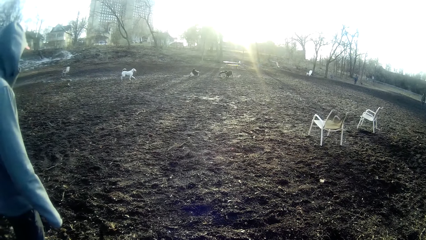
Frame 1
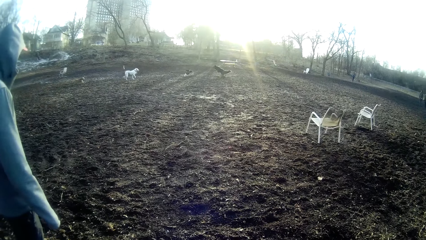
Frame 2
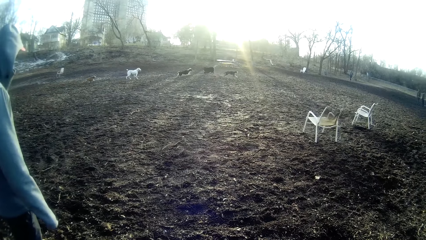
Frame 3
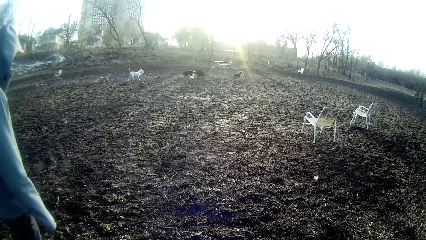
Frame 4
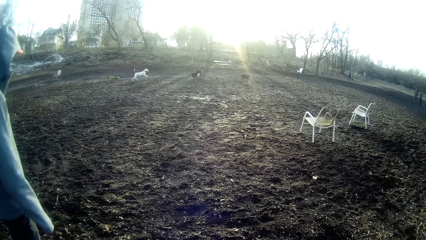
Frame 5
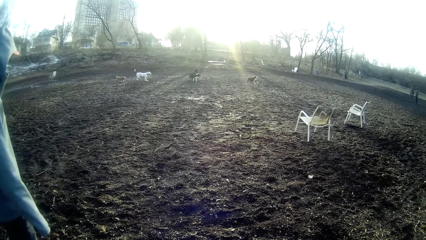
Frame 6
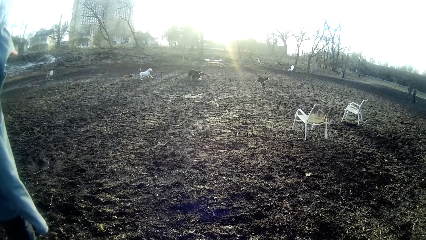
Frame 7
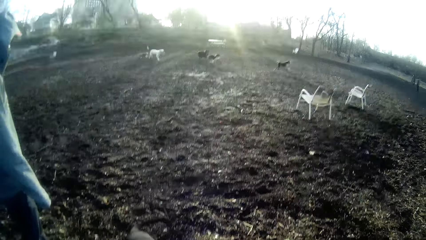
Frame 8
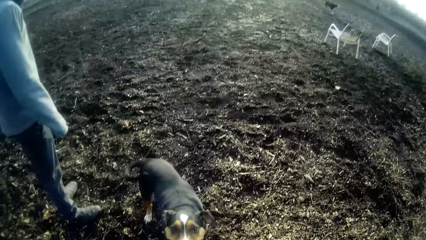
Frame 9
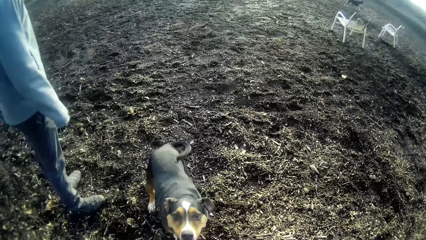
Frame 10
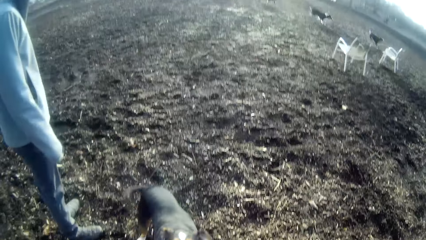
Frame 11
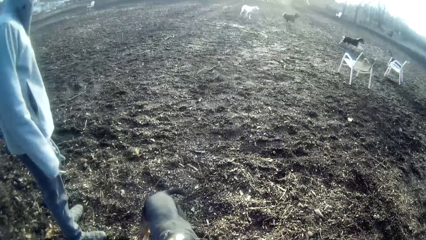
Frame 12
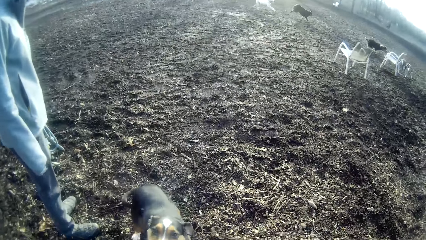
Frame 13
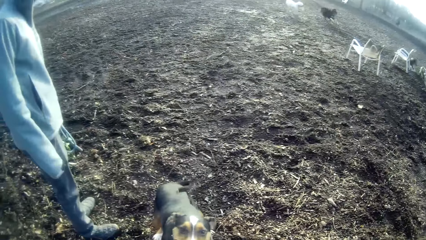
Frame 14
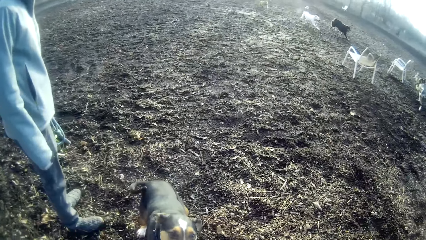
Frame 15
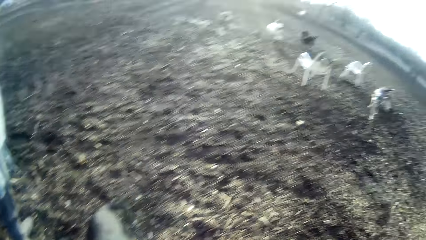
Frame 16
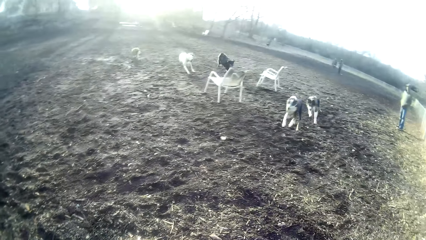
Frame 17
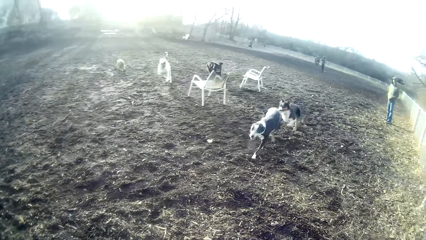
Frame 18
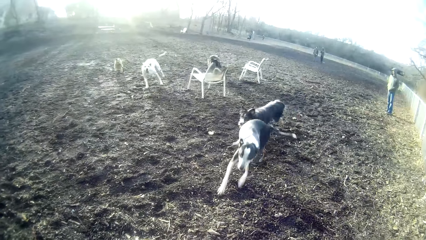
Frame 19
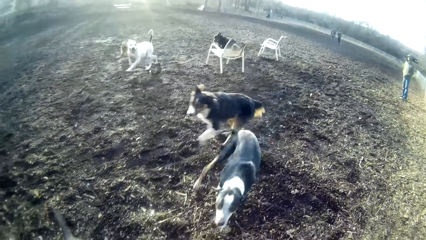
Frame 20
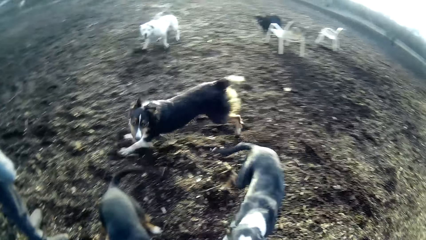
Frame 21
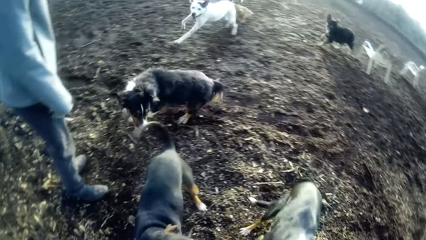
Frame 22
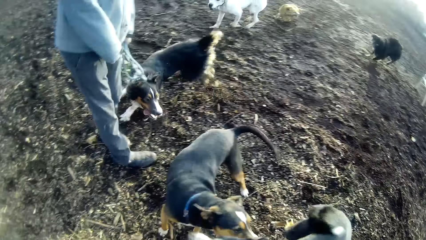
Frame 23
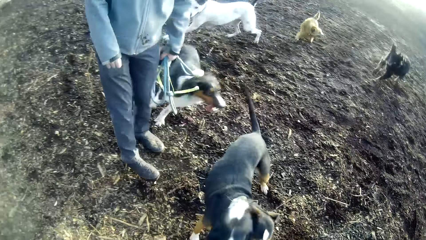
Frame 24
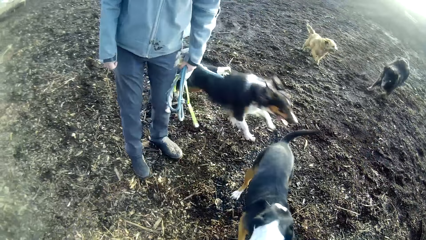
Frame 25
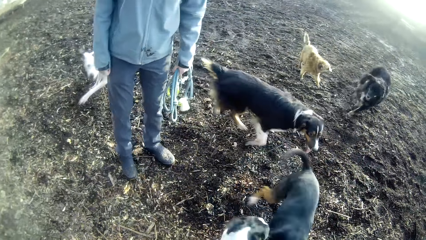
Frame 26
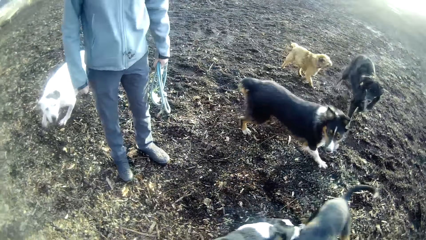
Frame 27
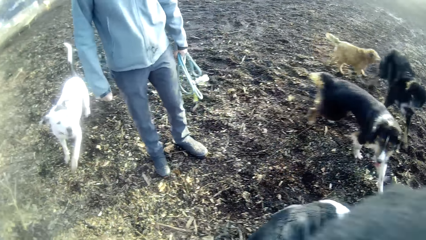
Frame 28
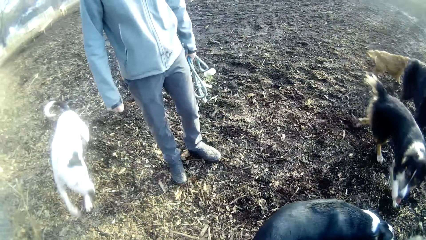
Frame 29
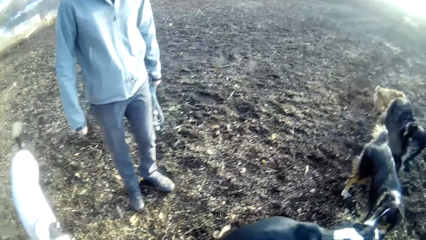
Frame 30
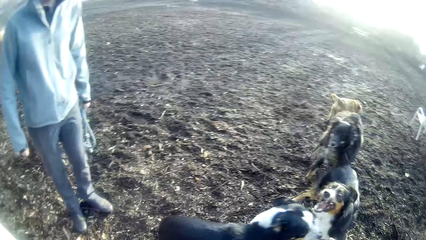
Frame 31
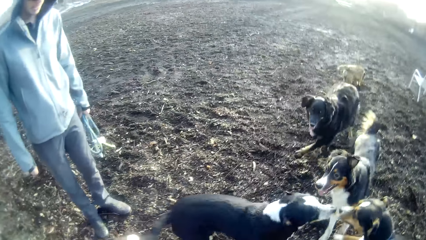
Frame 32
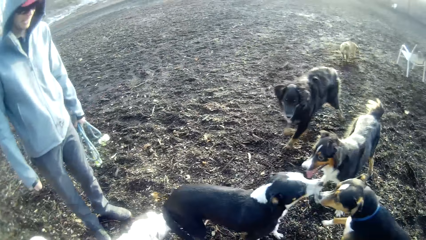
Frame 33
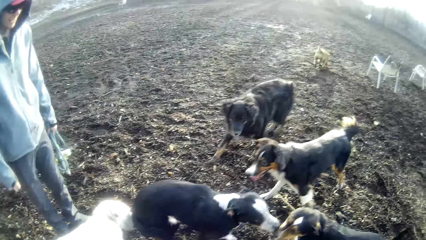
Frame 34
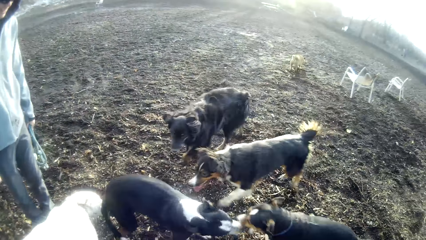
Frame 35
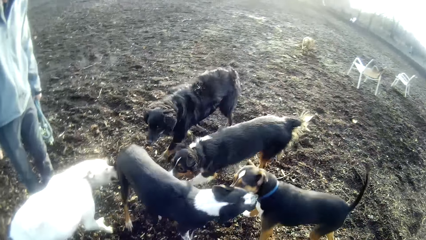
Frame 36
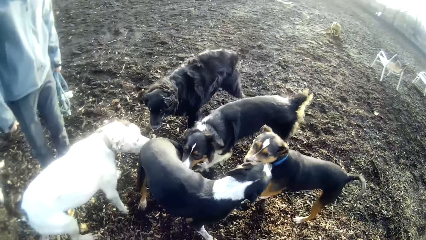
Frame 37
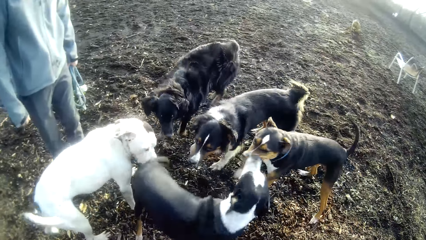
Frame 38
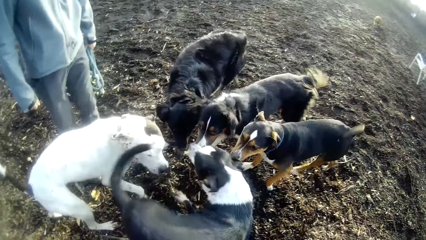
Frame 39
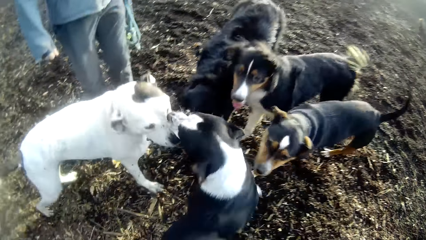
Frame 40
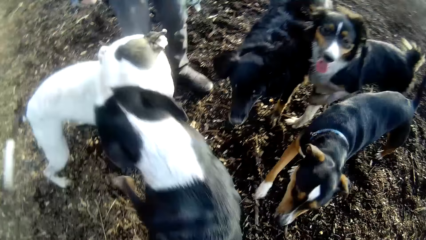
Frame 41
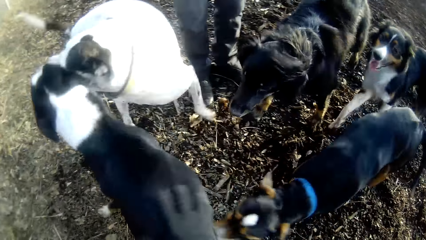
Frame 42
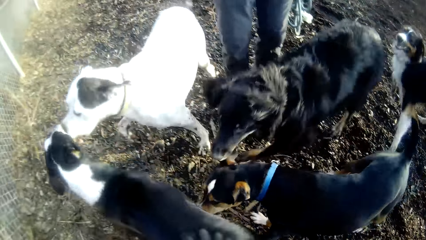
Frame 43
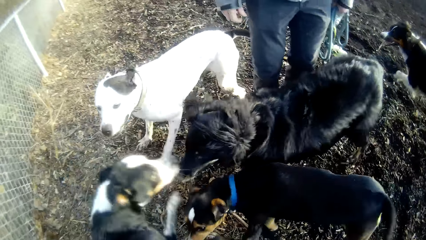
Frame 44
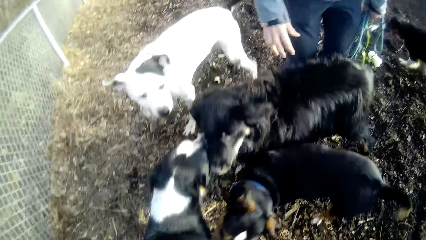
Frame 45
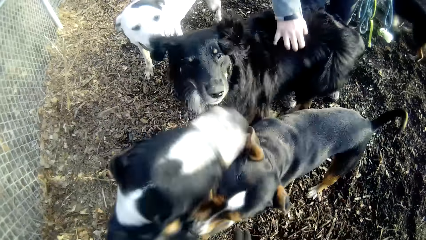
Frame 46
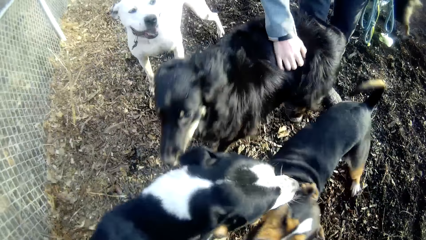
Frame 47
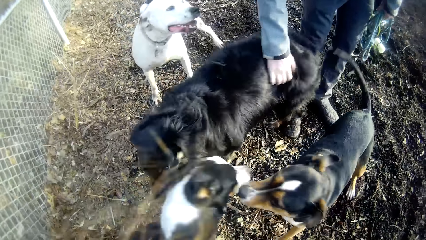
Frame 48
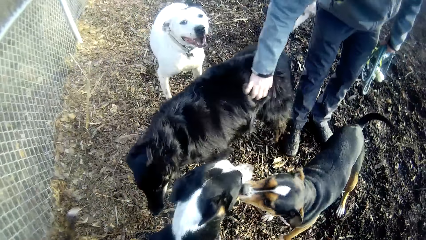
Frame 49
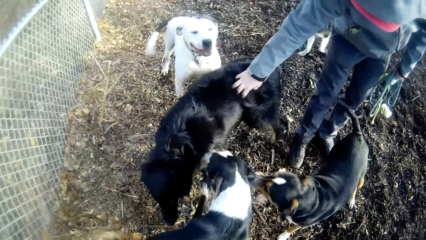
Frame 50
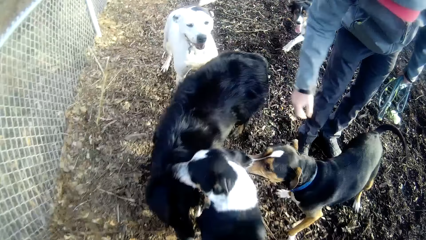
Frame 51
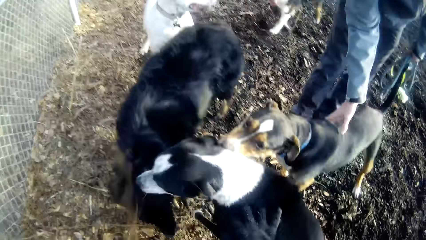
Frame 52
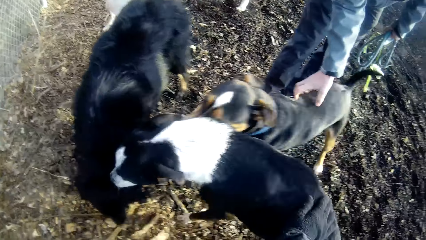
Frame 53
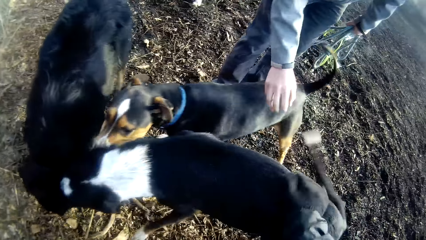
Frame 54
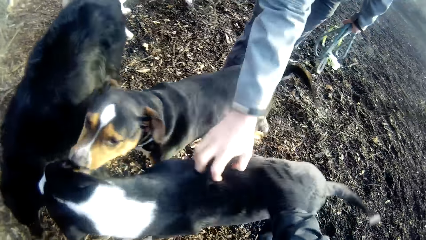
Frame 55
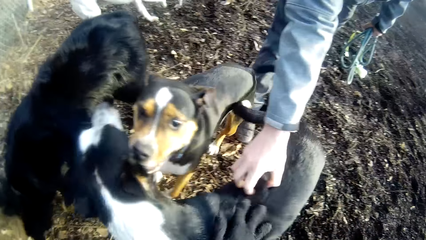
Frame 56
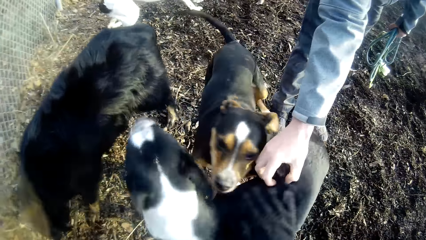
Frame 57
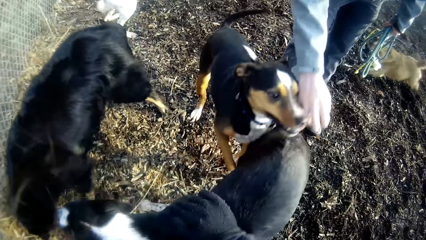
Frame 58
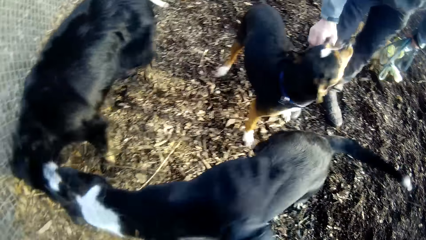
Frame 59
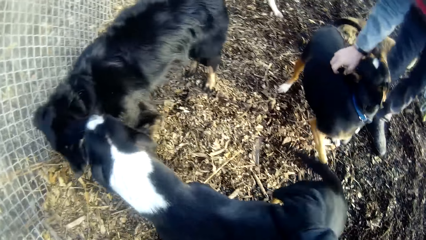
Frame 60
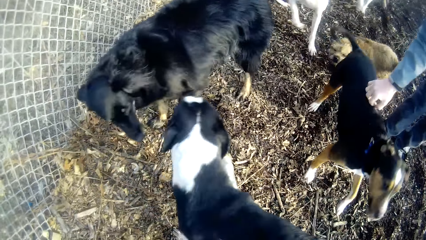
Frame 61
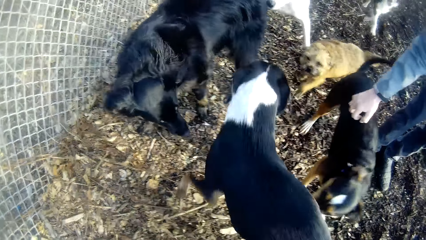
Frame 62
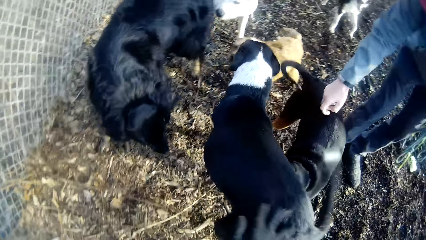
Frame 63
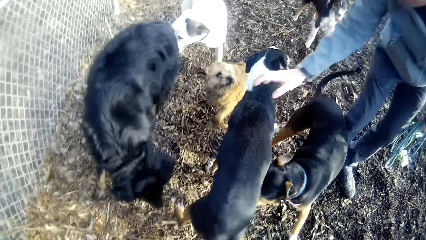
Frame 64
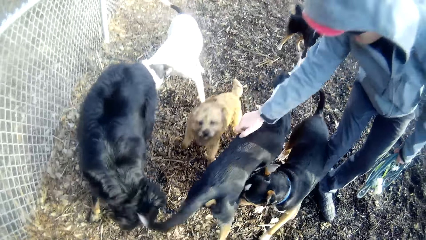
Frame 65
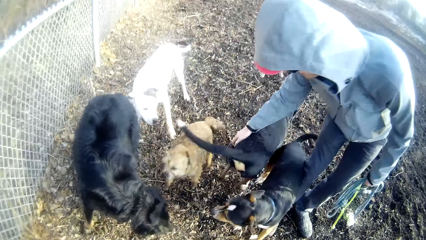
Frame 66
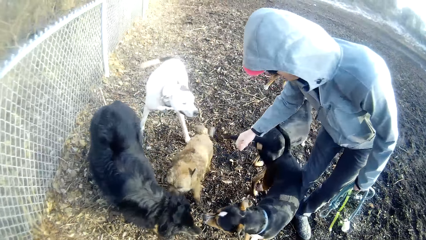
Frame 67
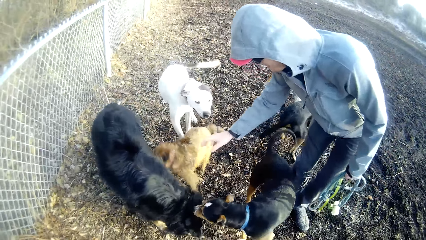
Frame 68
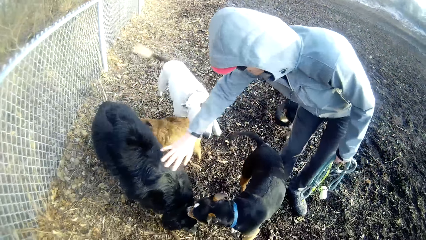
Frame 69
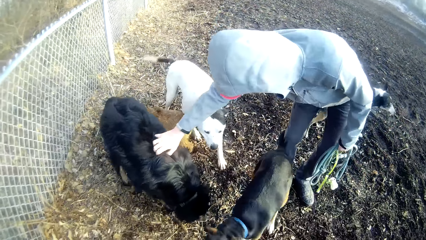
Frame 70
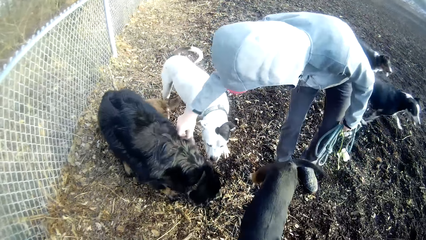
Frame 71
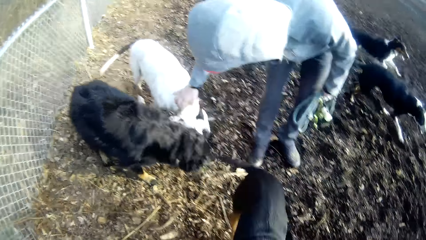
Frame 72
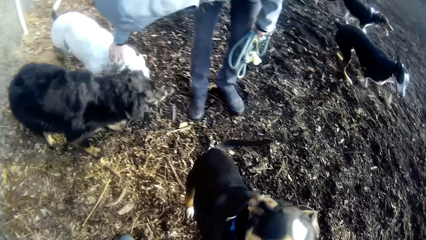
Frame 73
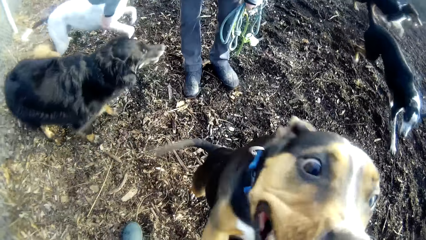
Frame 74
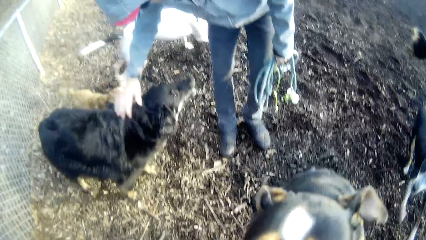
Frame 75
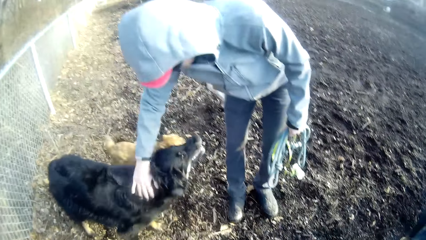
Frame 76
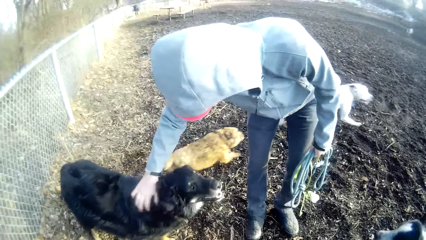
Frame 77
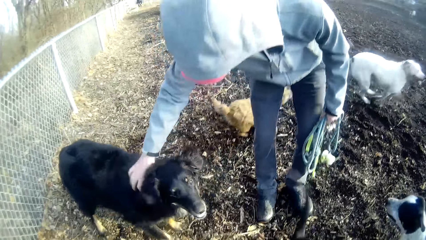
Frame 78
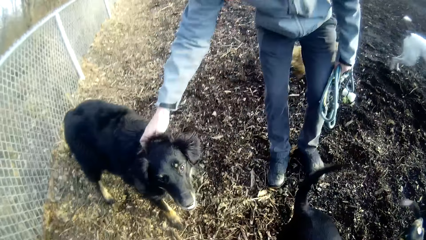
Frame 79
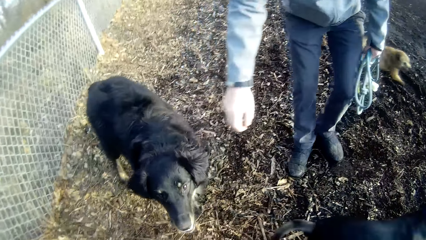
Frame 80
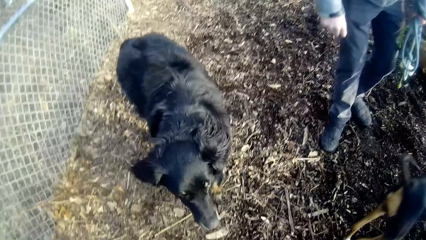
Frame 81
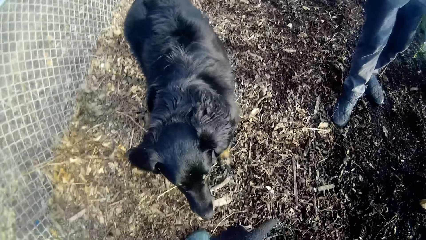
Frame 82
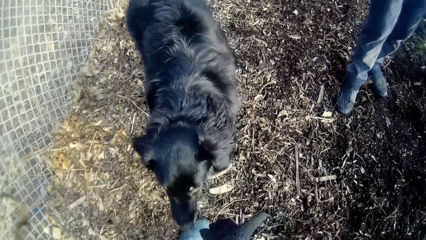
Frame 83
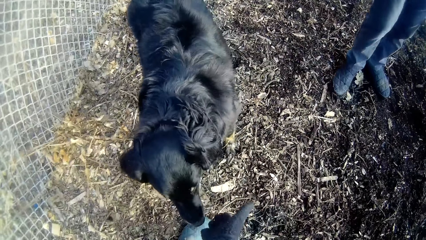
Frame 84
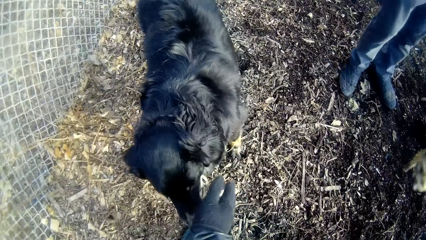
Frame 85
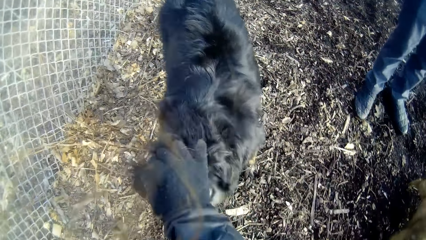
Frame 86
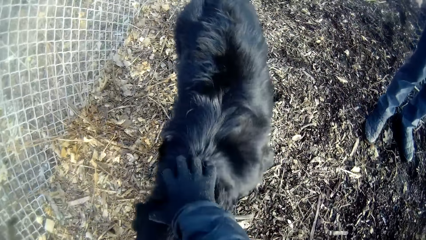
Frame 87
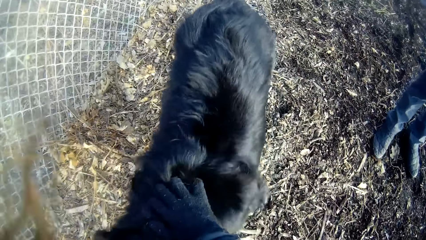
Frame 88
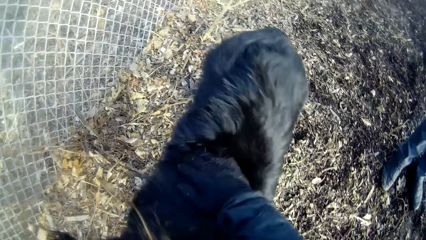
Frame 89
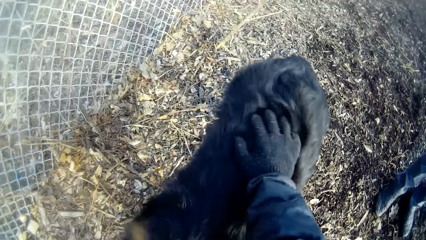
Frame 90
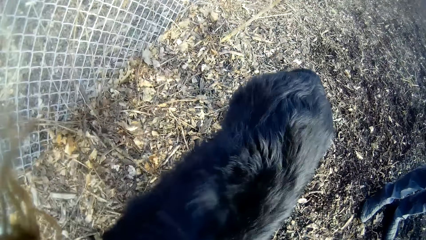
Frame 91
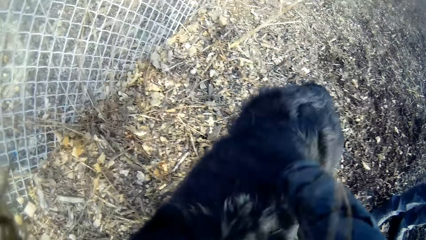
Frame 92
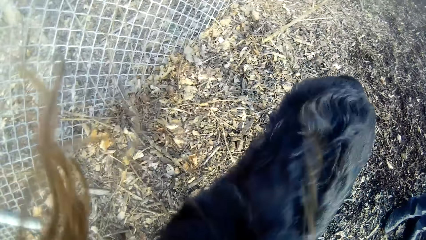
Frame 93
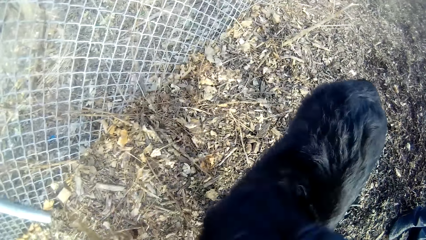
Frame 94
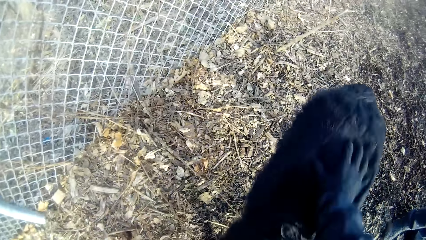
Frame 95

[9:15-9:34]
The camera wearer looks at the dogs. The dog plays with other dogs on the field. A man caresses another dog with his right hand. The man plays with the dogs. The man caresses the first dog with his right hand. The camera wearer caresses a third dog with his right hand. The man caresses the third dog with his right hand. The man caresses the first dog with his right hand. The man caresses the third dog with his right hand. The man caresses the second dog with his right hand. The man caresses a fourth dog with his right hand. The first dog climbs on the camera wearer. The man caresses the second dog with his right hand. The camera wearer caresses the second dog with his right hand. He plays with the dog.
